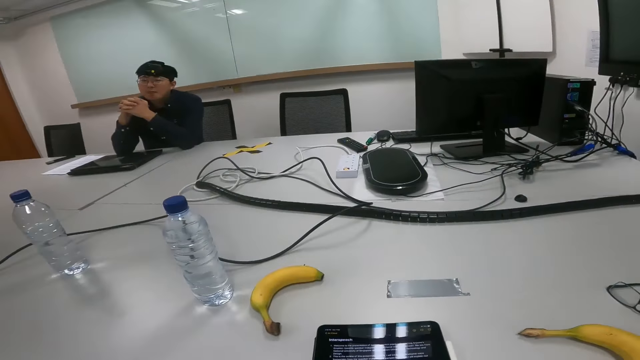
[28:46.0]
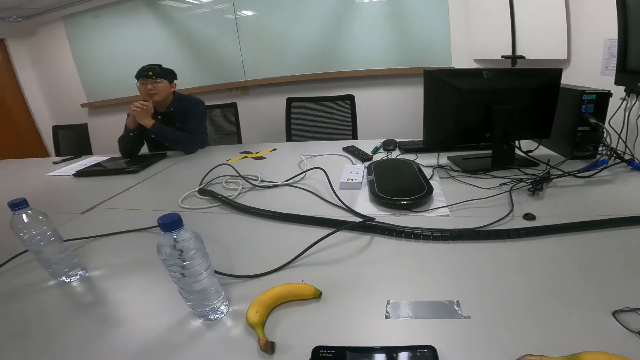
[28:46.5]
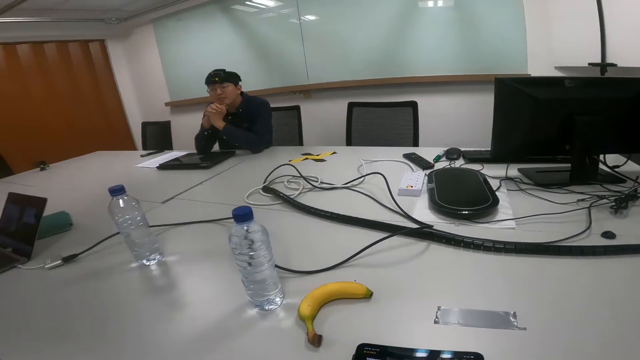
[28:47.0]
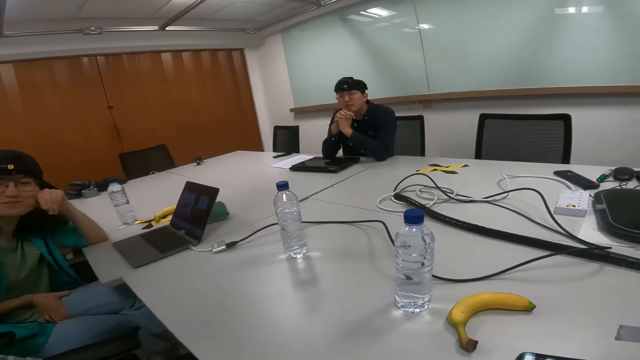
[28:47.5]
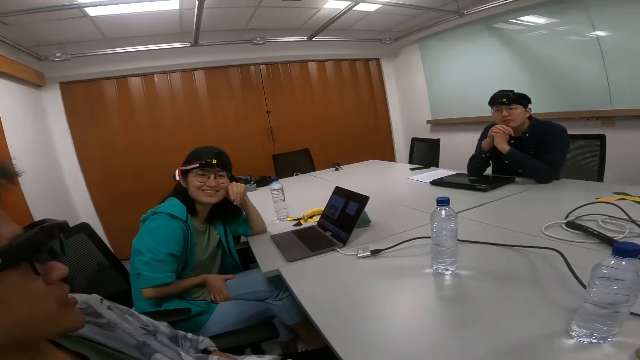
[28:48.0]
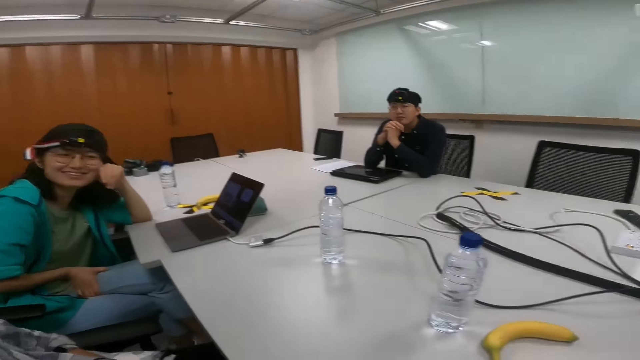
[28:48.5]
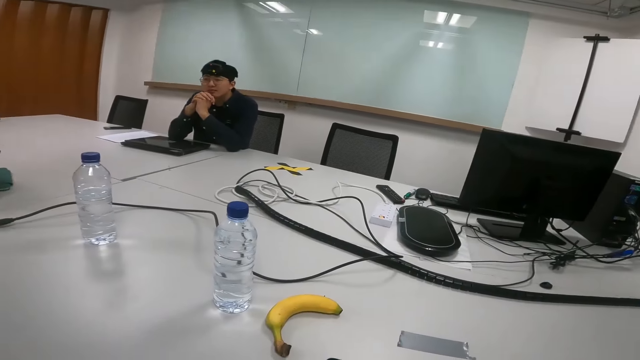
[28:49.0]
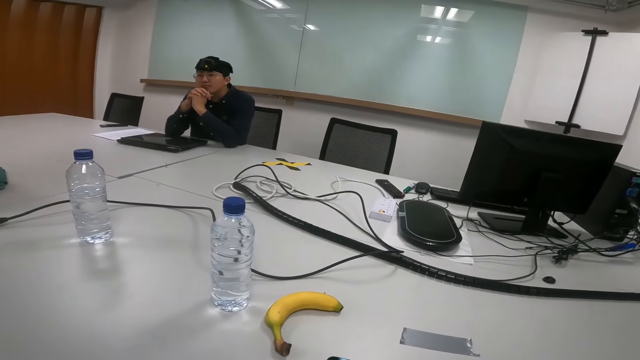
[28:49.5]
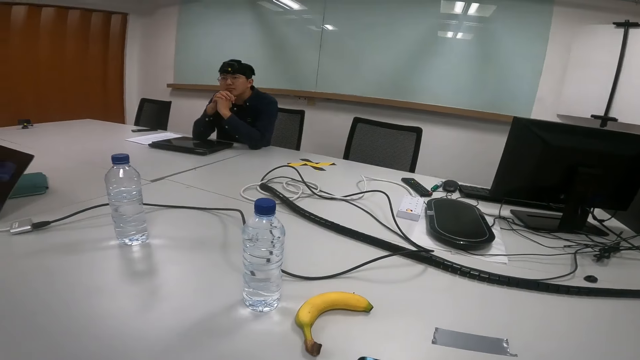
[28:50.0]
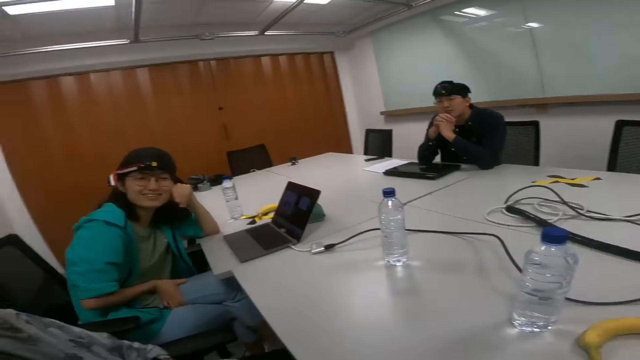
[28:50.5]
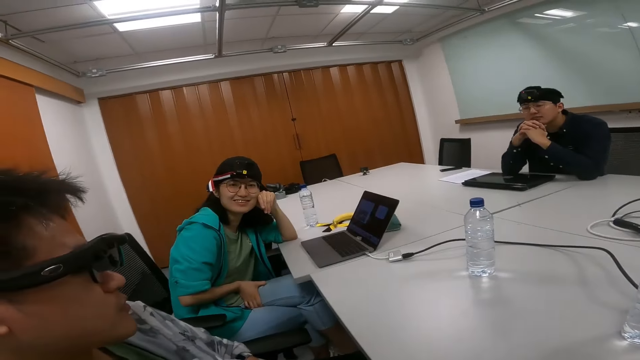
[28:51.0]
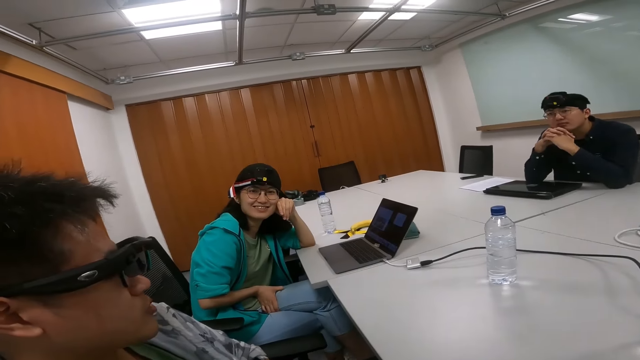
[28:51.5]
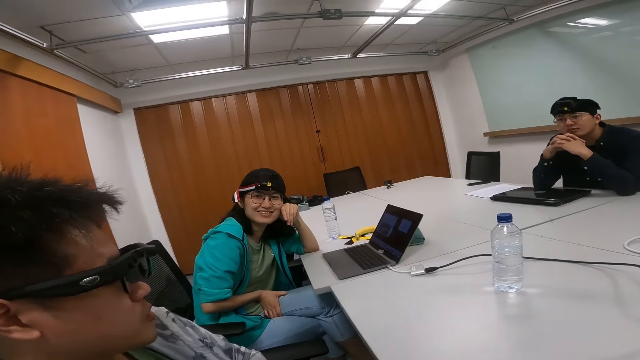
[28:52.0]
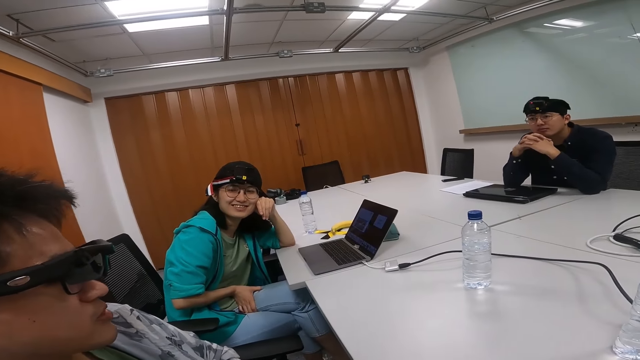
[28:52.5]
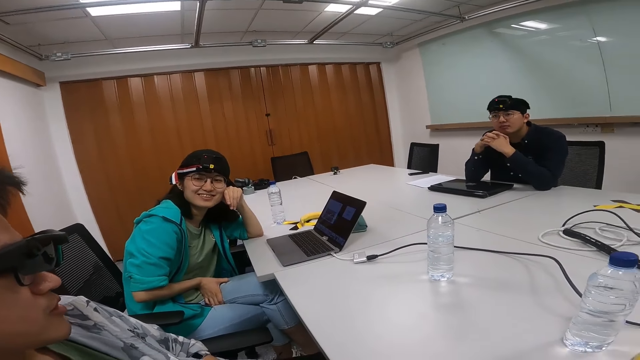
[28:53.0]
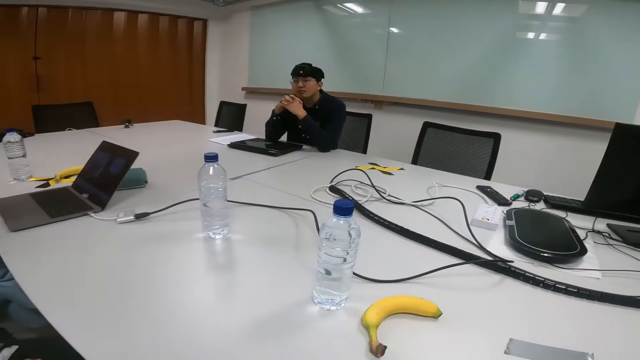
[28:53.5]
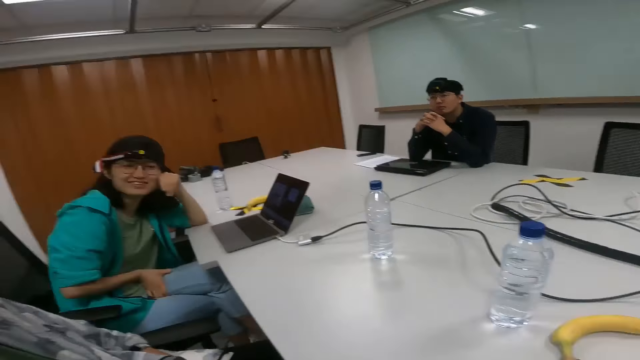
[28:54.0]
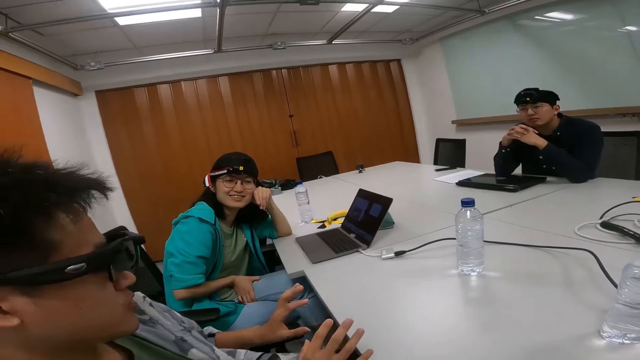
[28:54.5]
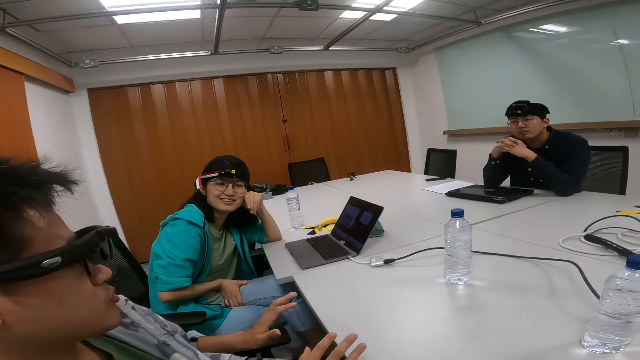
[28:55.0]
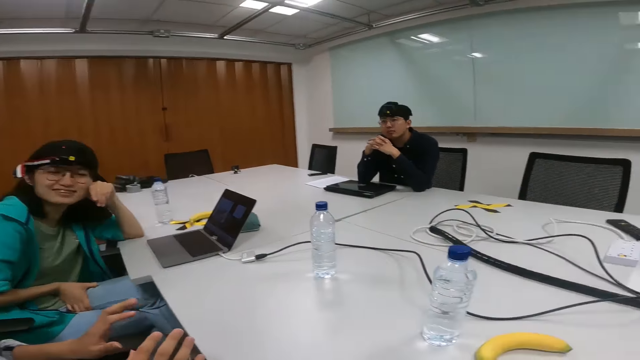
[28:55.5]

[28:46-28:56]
The camera wearer looks around the room.

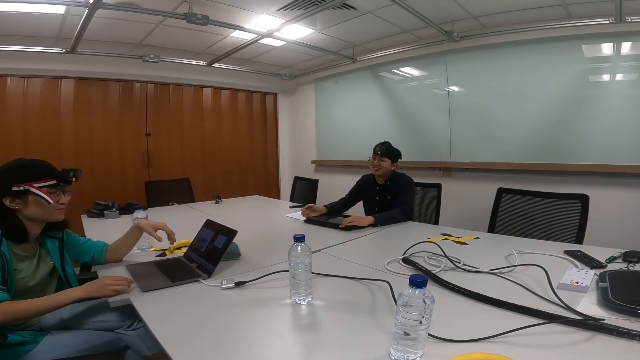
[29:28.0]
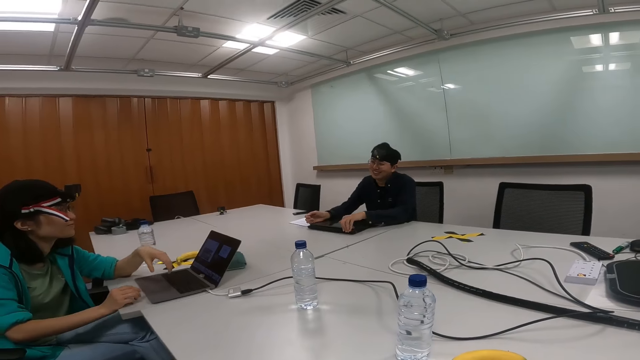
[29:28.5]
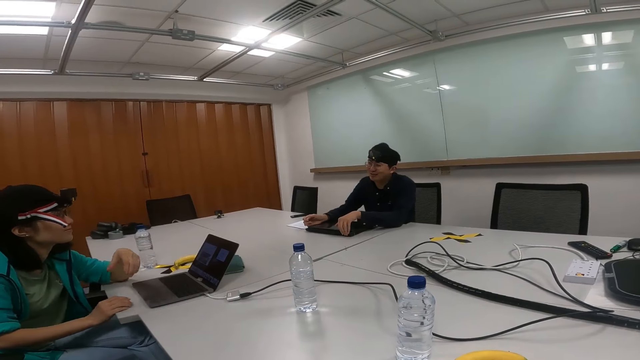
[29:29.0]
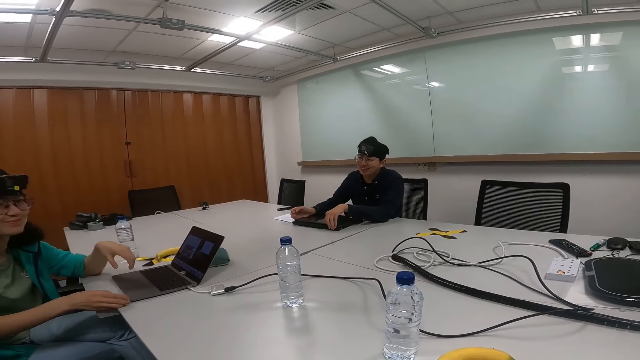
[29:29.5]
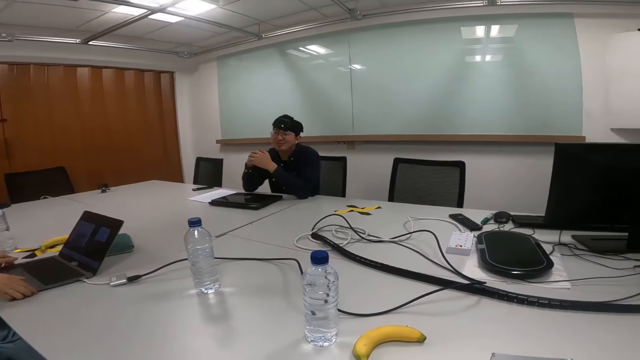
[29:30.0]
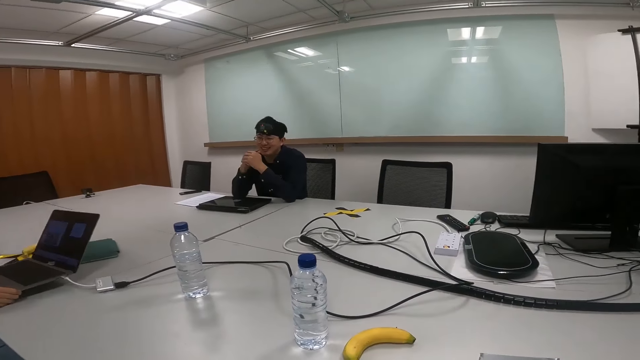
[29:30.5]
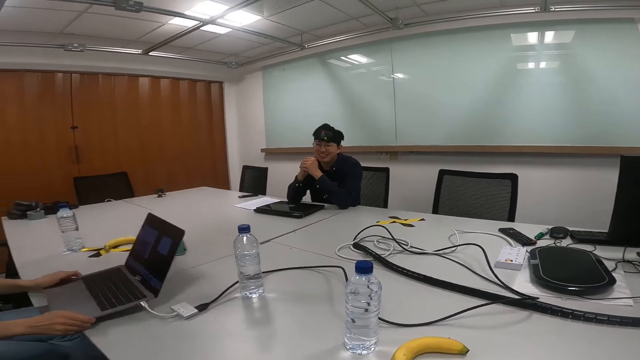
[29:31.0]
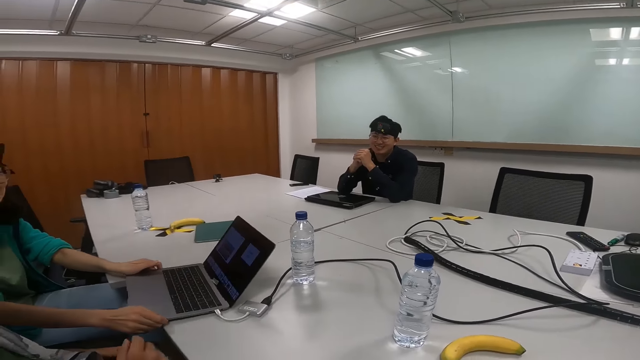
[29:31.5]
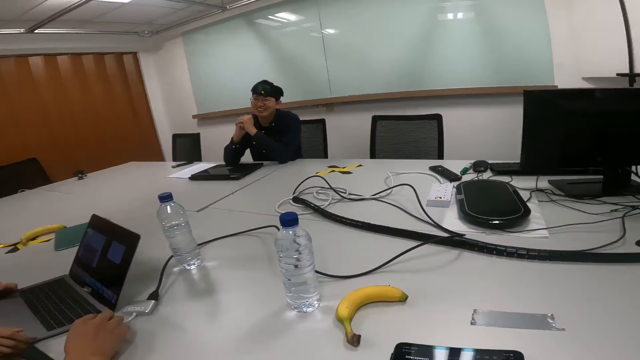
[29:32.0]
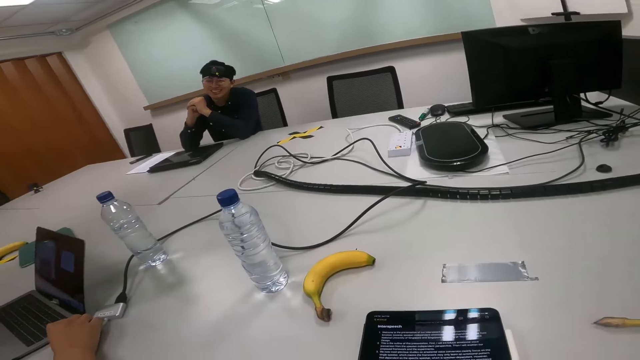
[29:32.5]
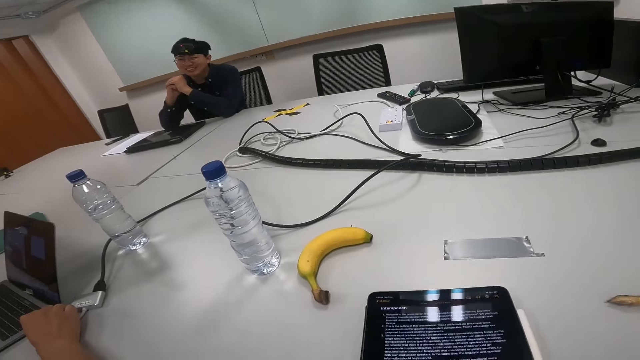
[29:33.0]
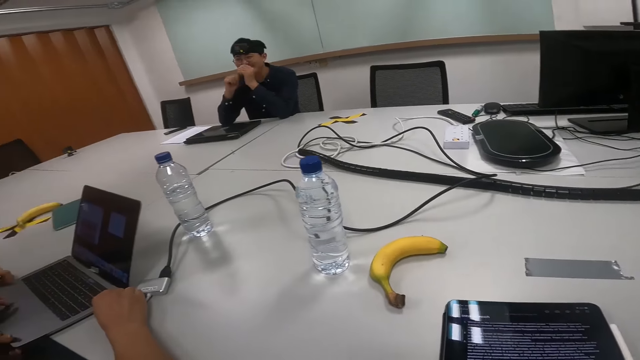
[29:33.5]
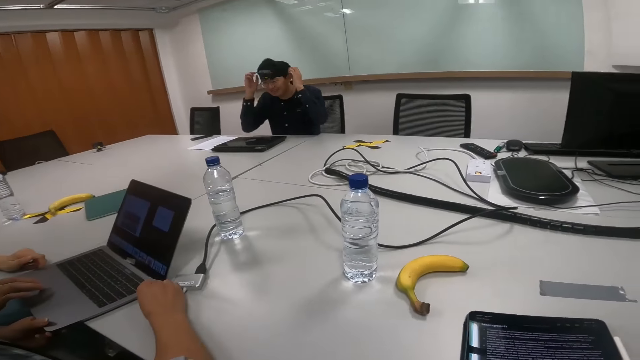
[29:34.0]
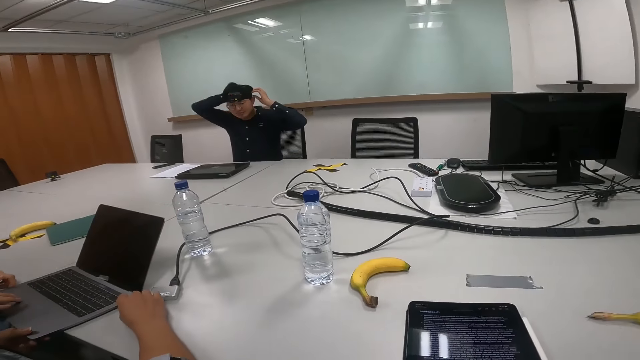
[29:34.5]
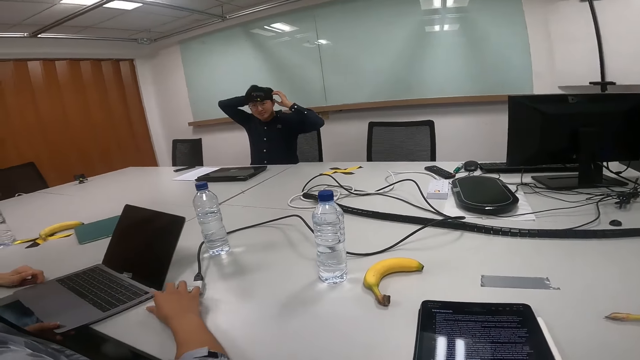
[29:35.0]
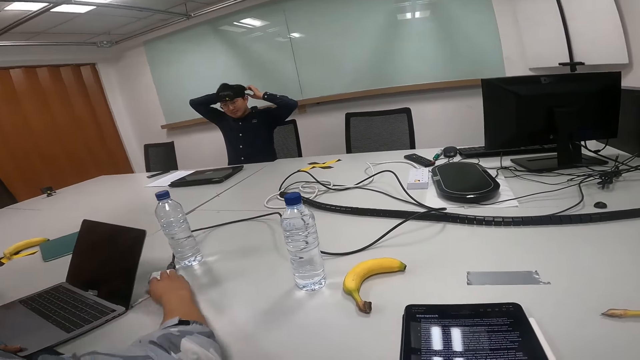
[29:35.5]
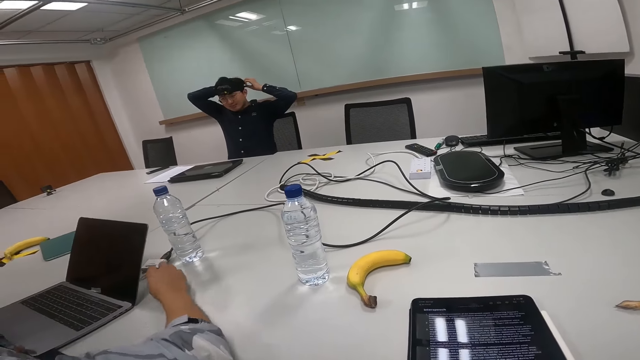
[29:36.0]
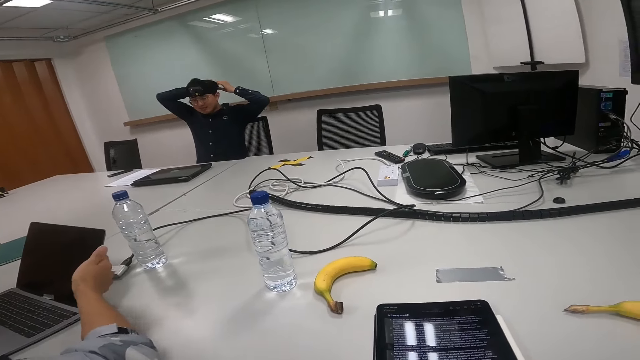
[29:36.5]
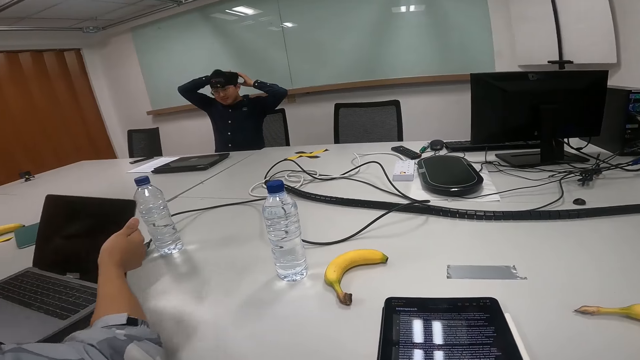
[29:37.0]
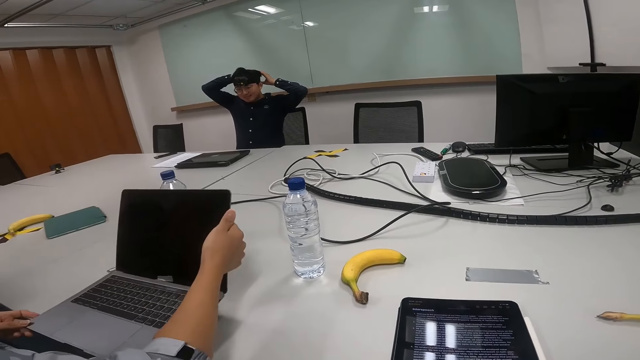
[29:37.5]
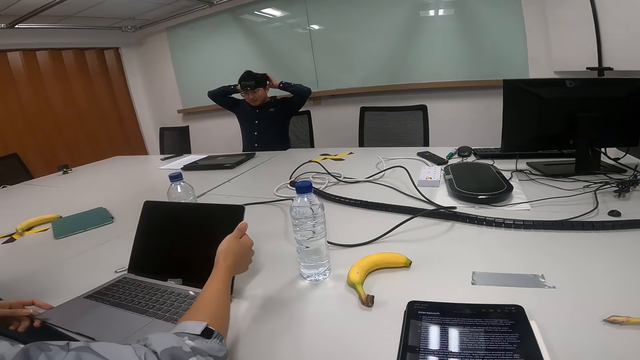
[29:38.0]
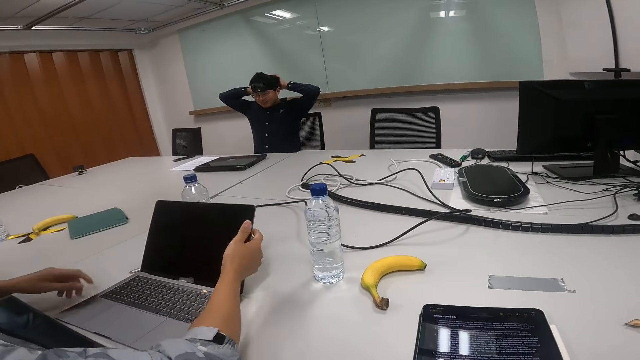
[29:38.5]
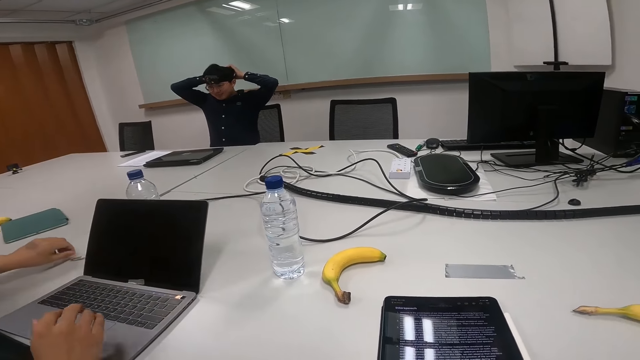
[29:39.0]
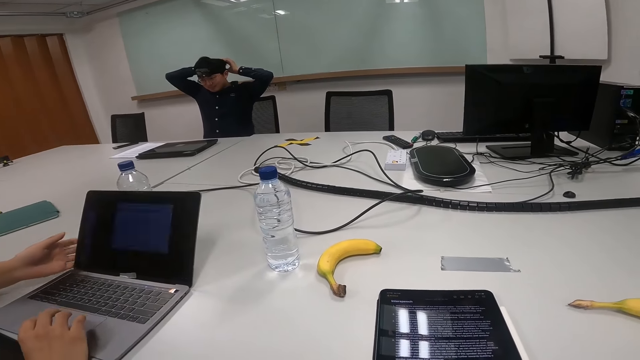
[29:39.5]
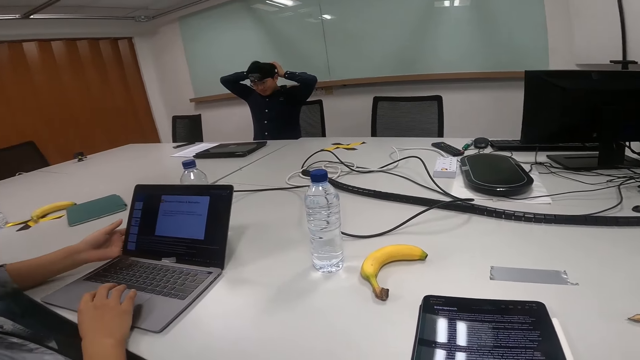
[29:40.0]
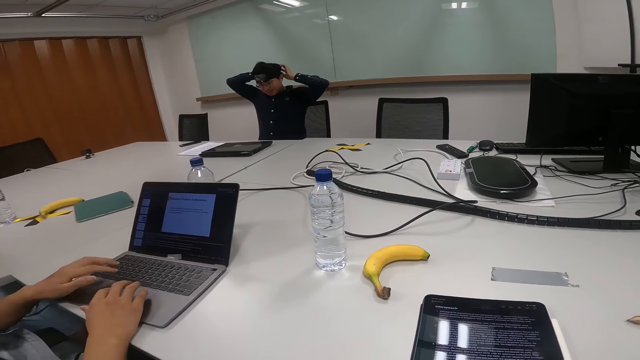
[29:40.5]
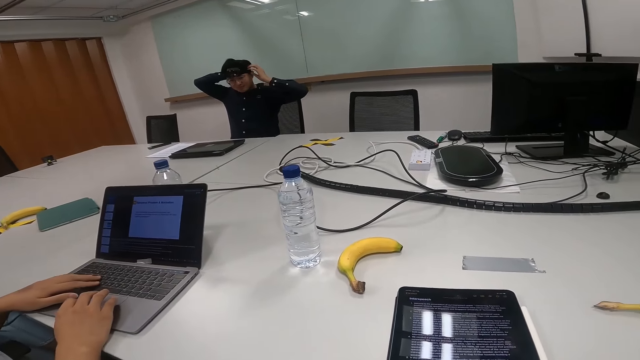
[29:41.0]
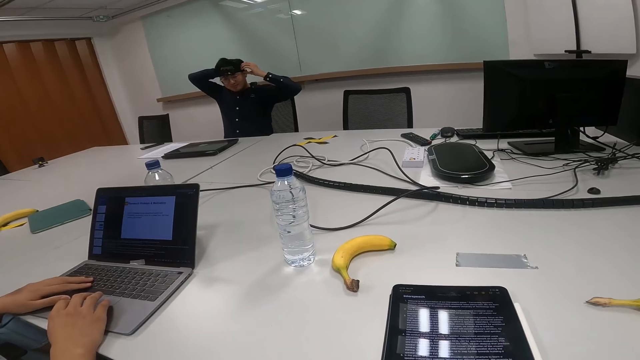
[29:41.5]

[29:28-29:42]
A person talks. Another person touches a laptop on the table and moves the laptop on the table. A person drags the laptop and types. A person unplugs the charger from the laptop. Another person adjusts the camera on the head. A person moves the laptop close and clicks on the laptop.
